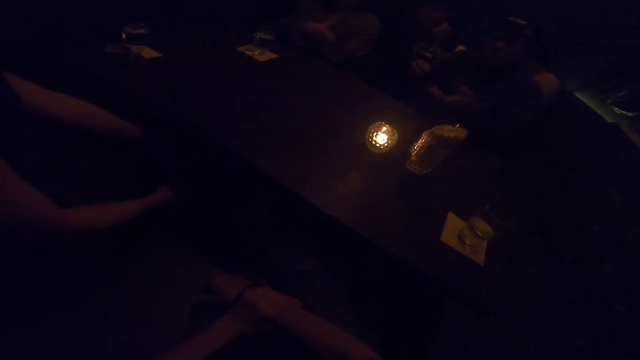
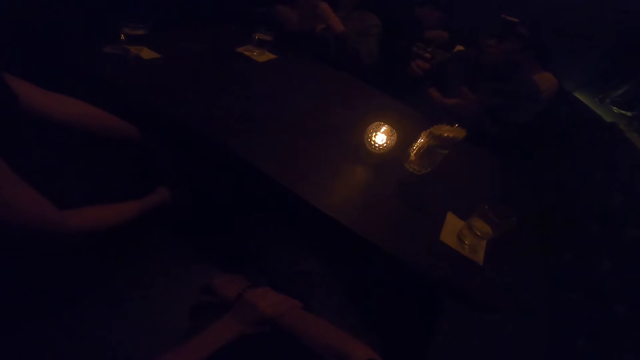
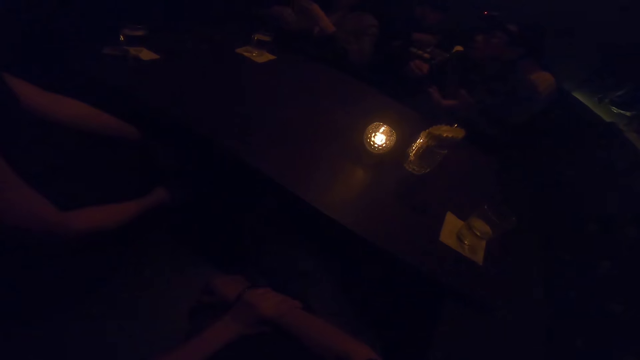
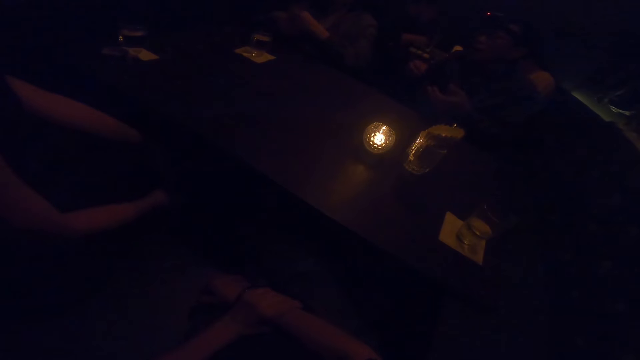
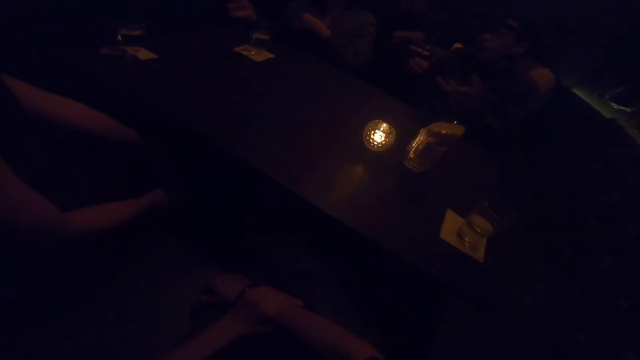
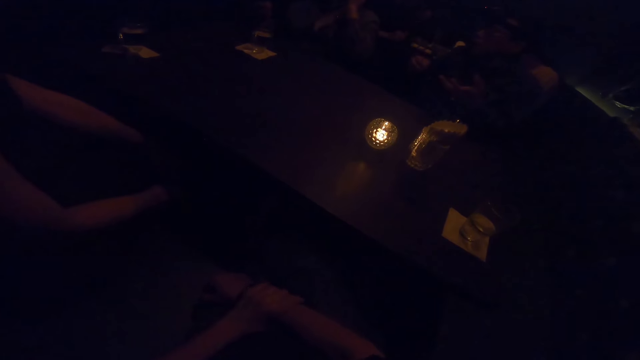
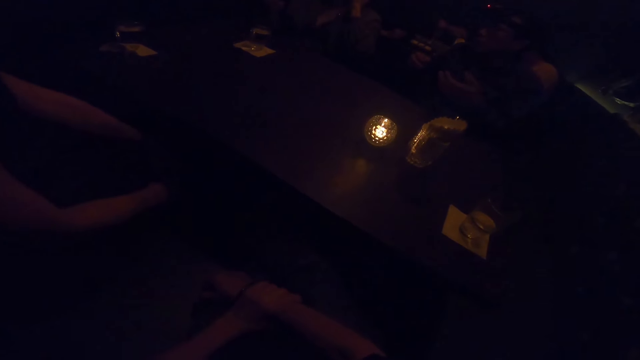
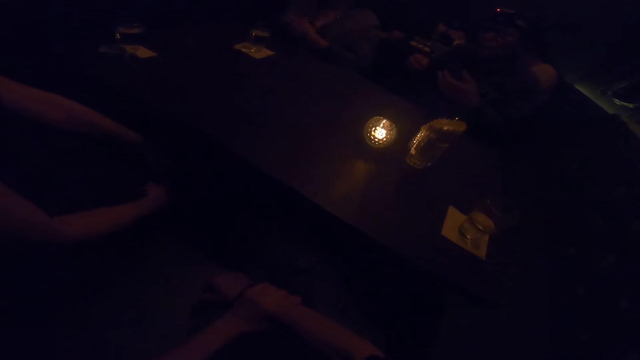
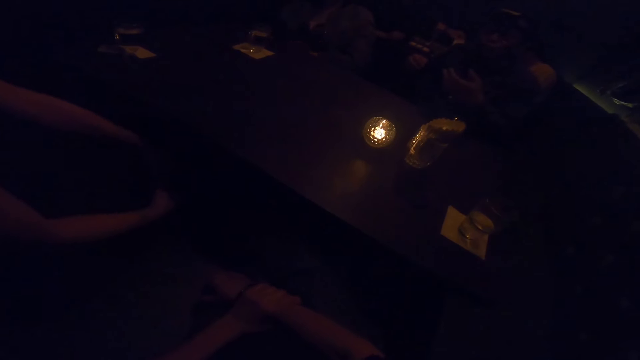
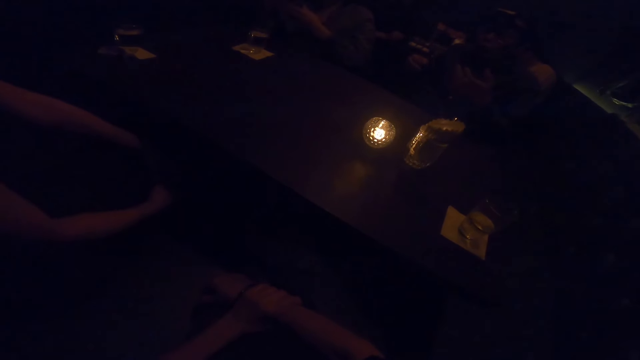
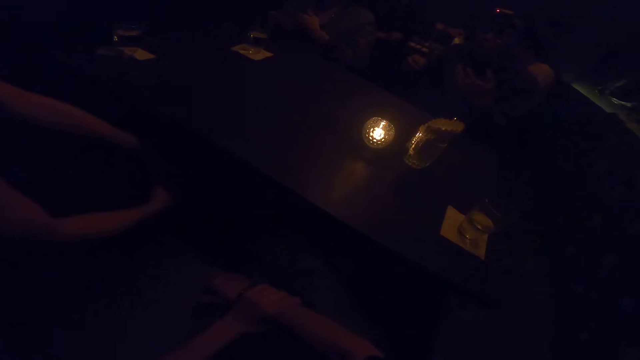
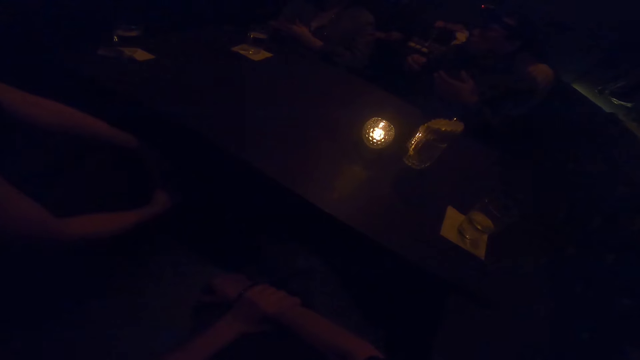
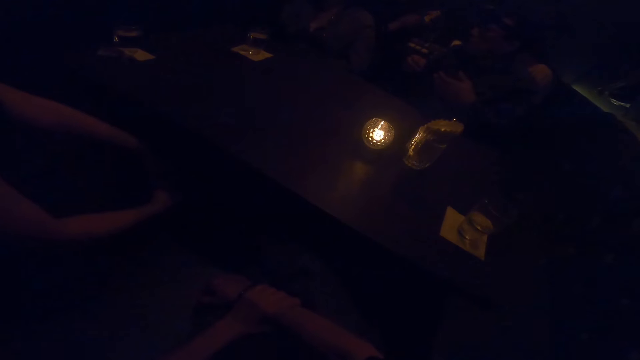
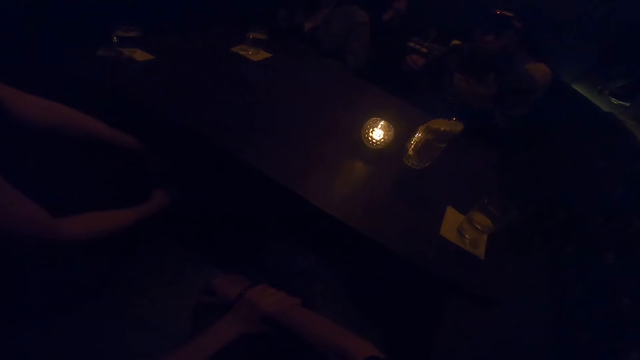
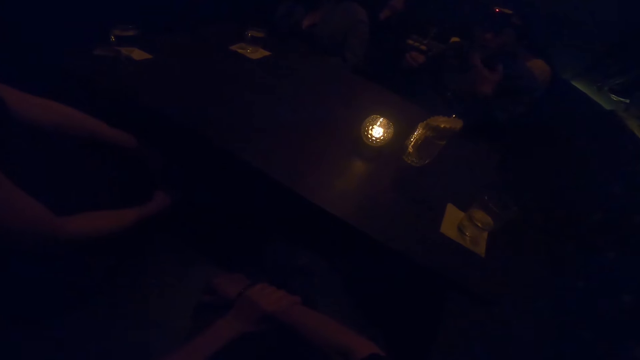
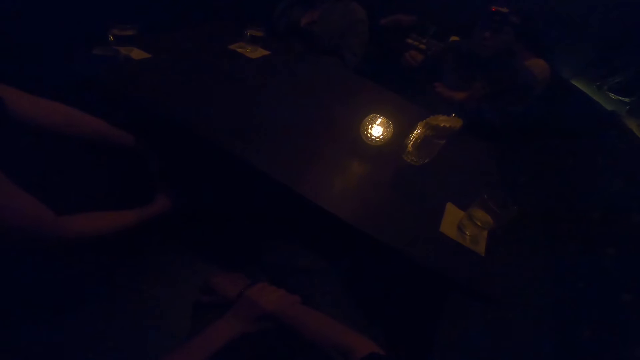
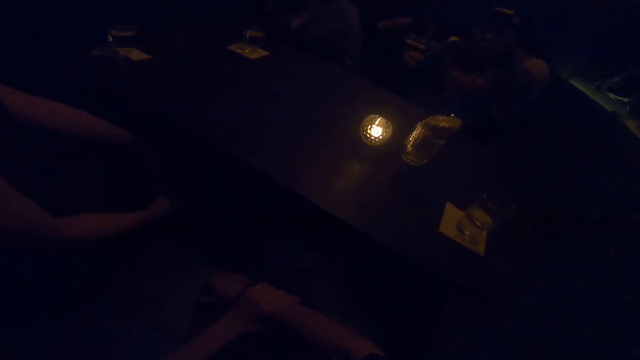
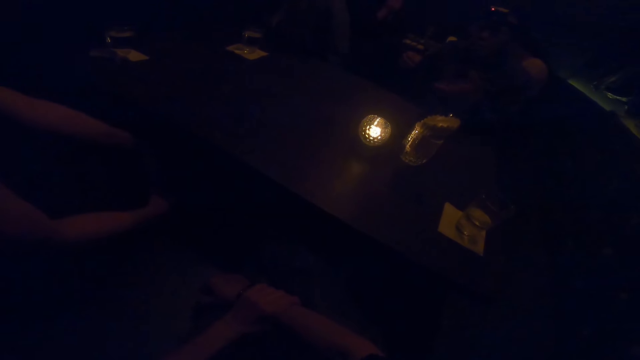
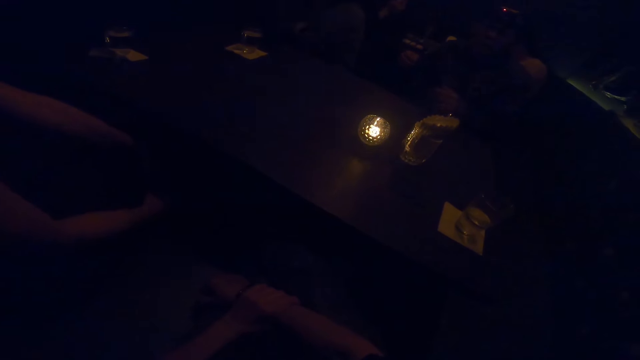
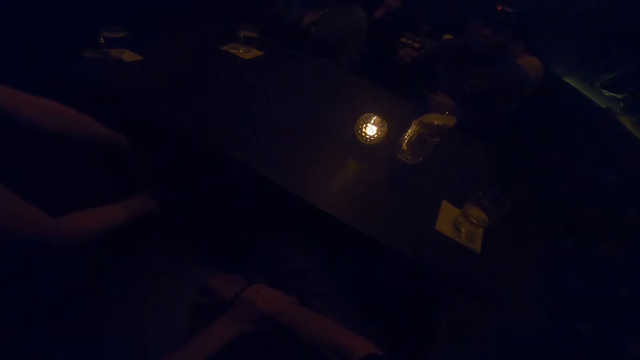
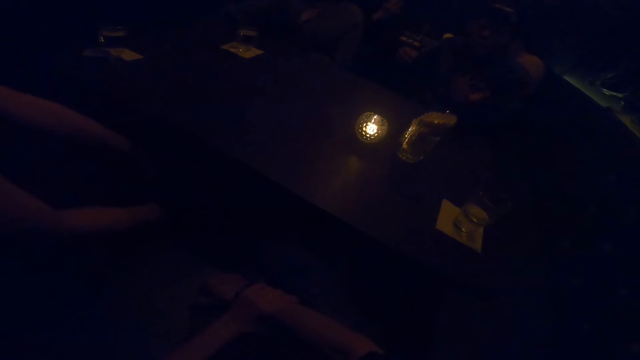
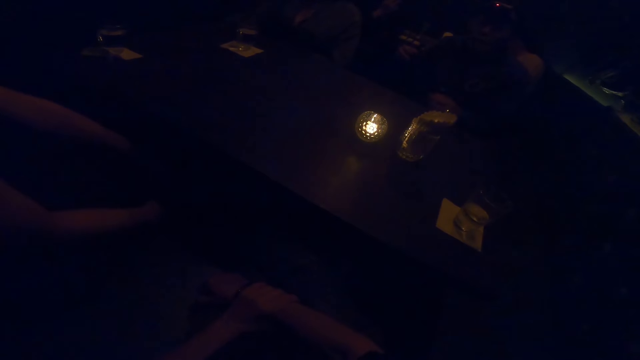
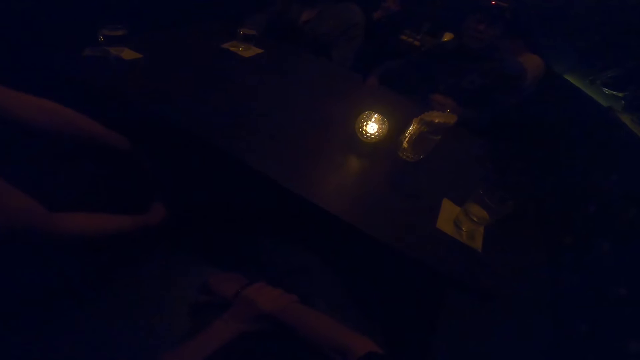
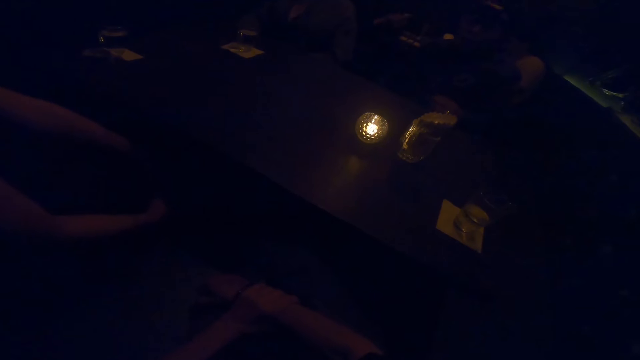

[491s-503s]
A woman sways a hand in the air. The woman gesticulates with both hands. The woman touches the camera. Another person sways a hand in the air.

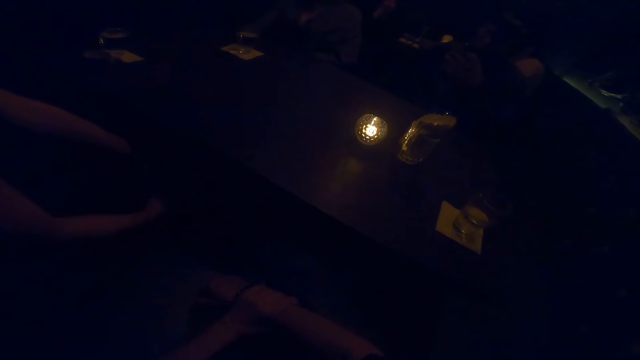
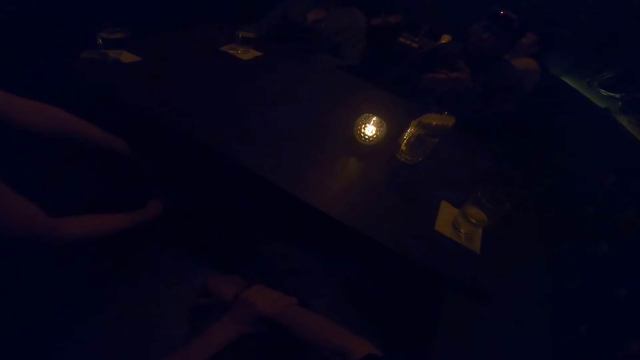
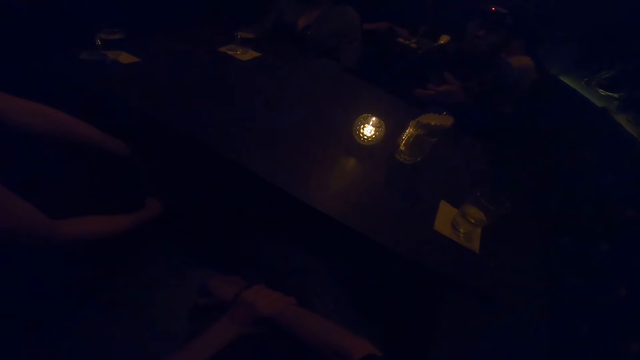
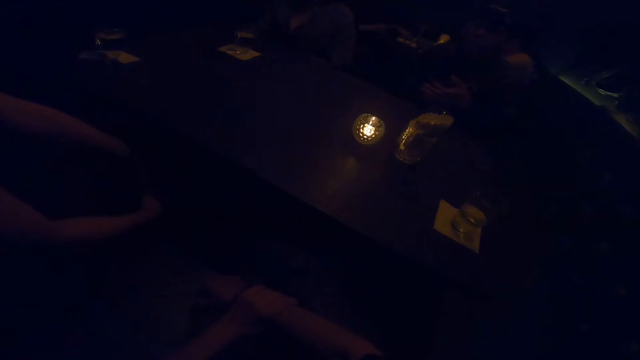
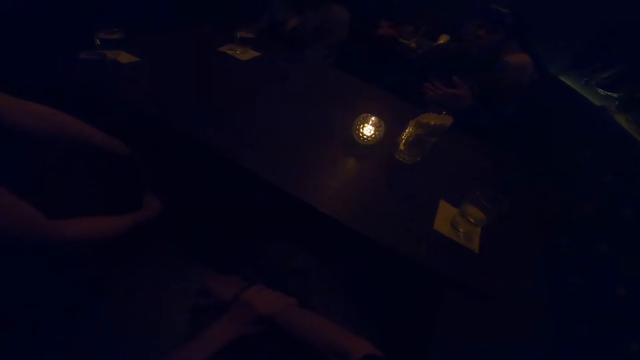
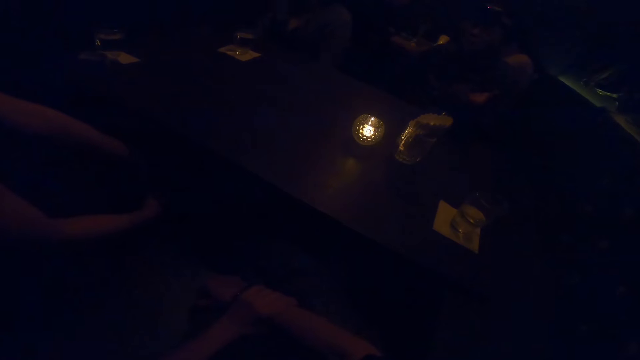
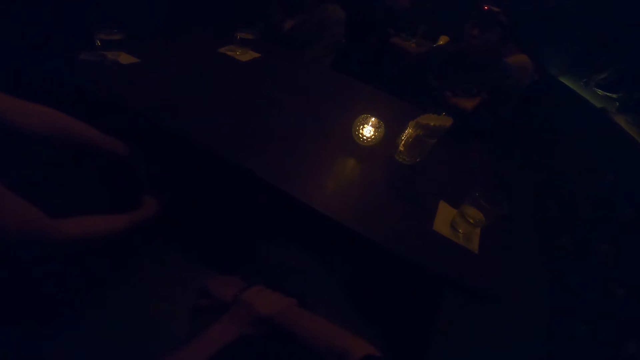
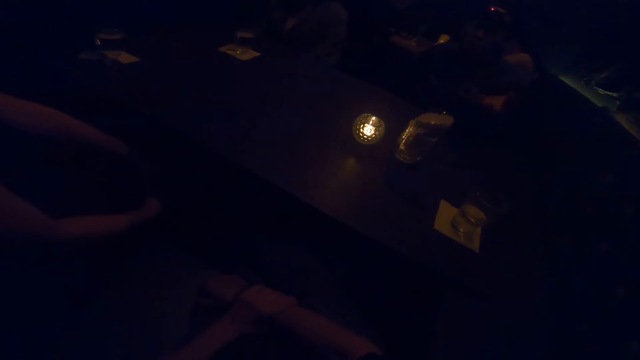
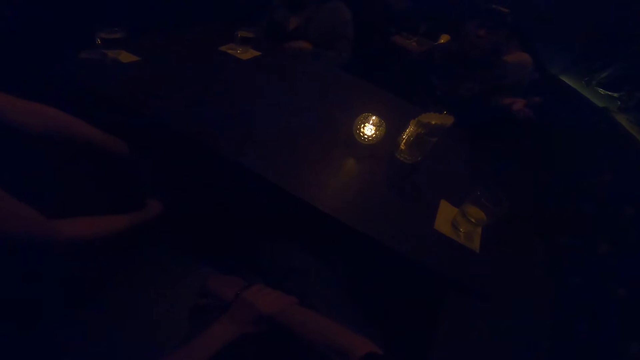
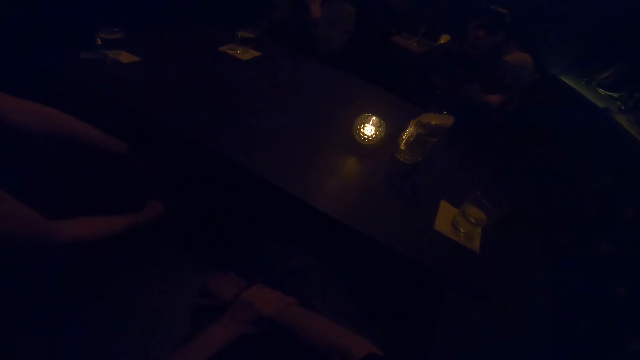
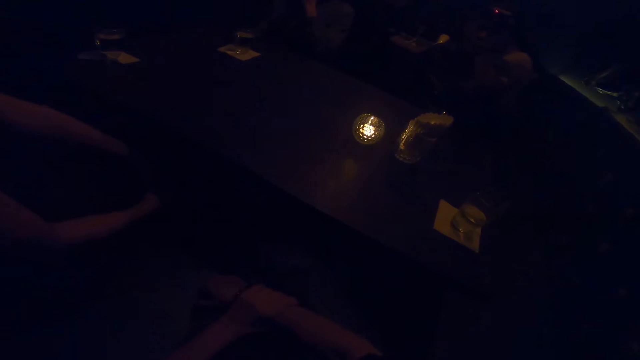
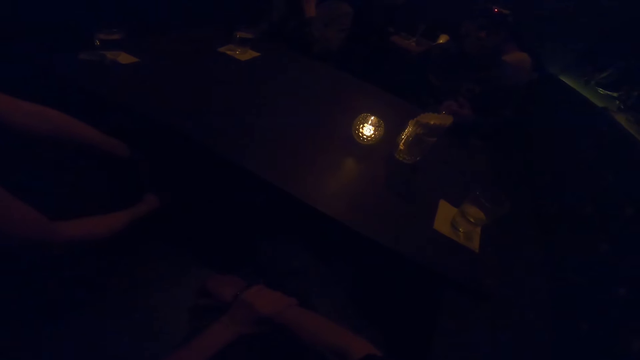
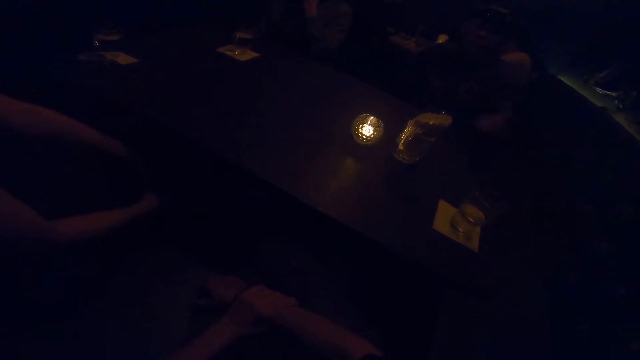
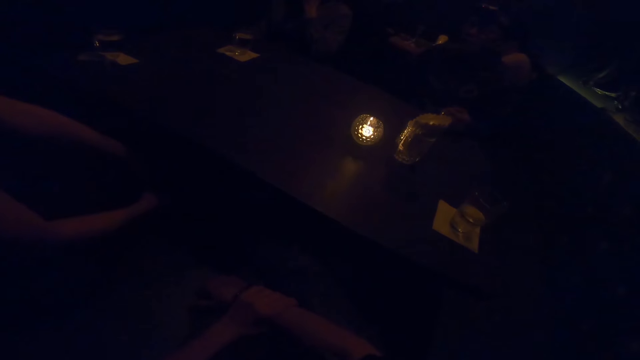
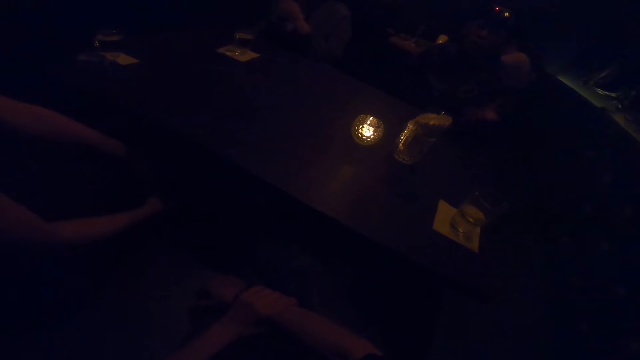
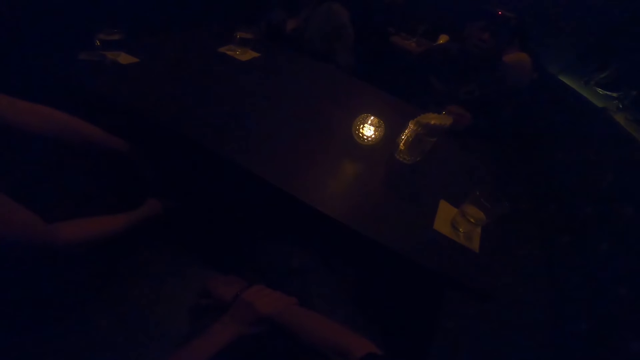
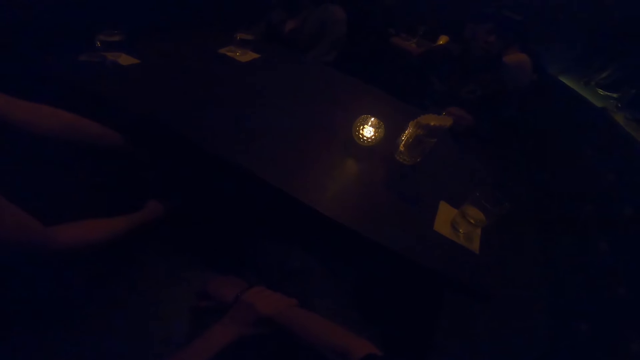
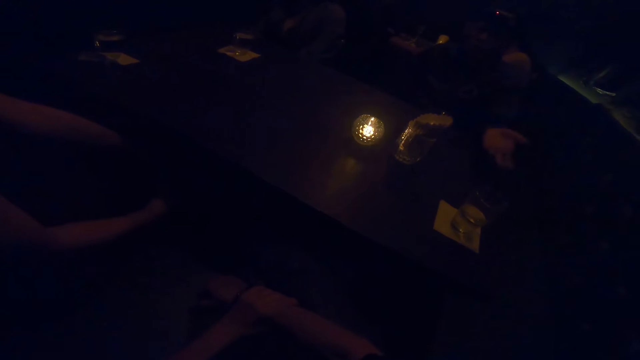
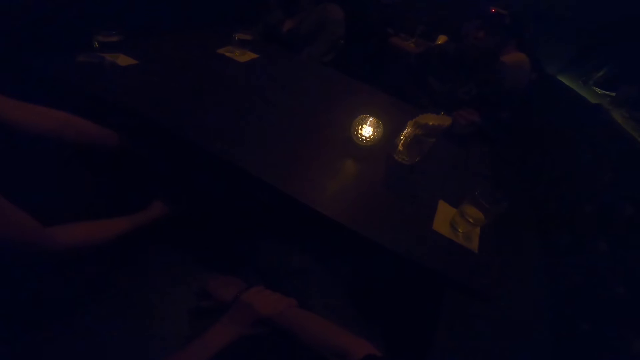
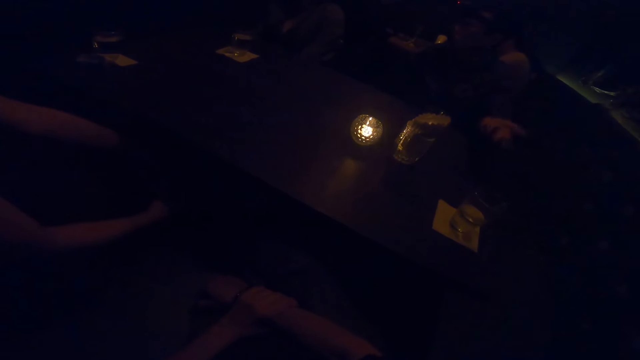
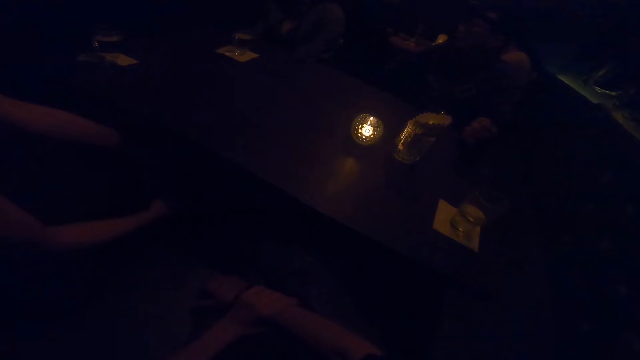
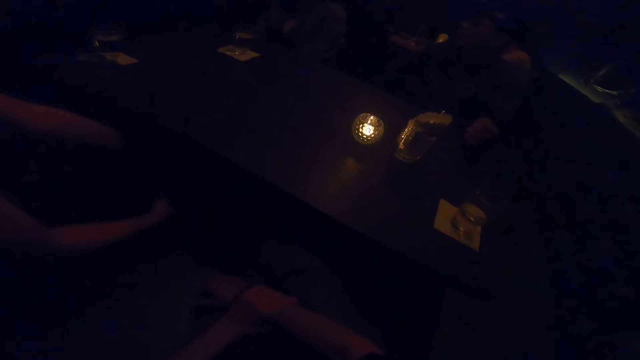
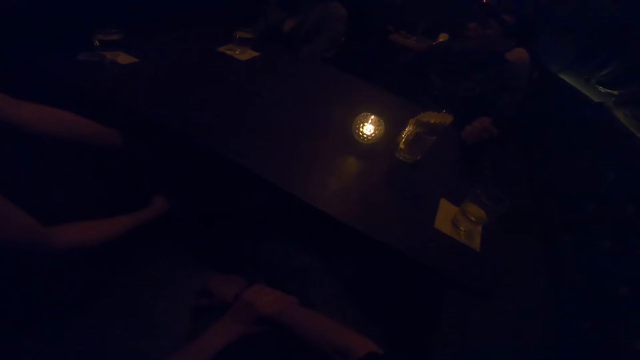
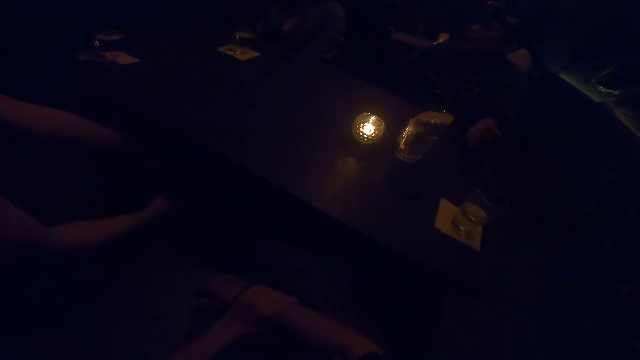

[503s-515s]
A person touches the face.
